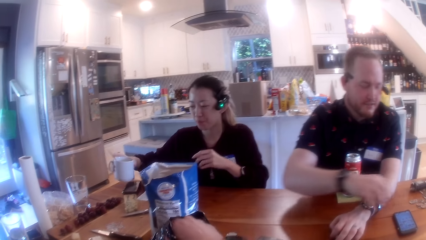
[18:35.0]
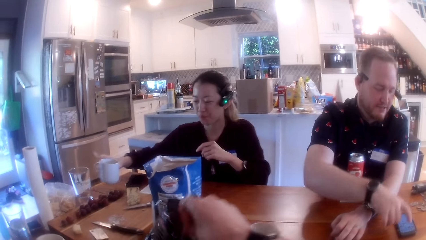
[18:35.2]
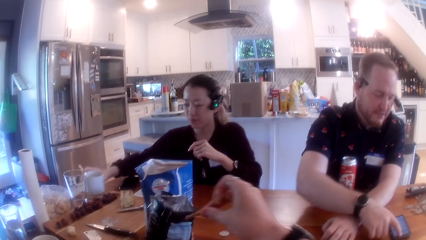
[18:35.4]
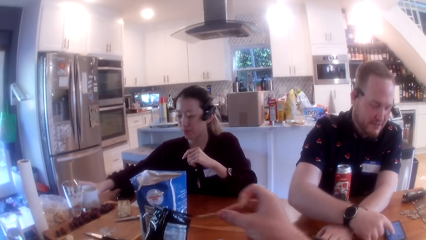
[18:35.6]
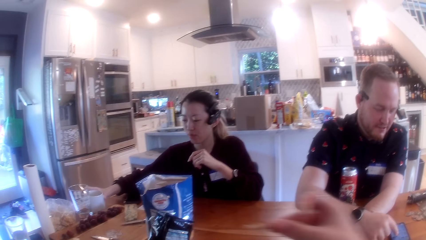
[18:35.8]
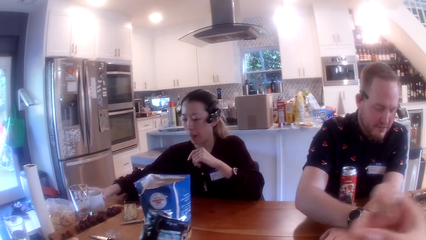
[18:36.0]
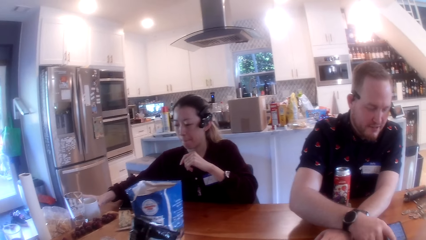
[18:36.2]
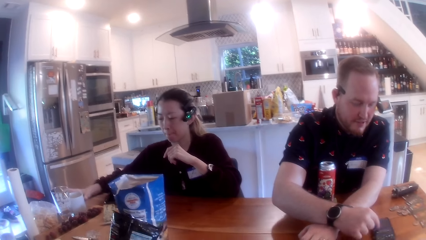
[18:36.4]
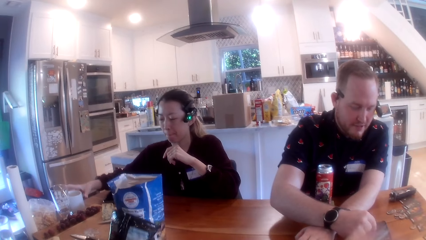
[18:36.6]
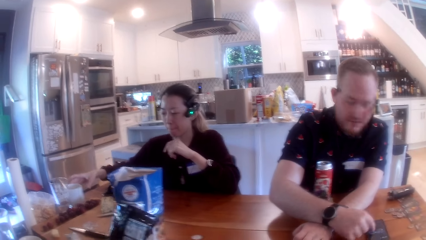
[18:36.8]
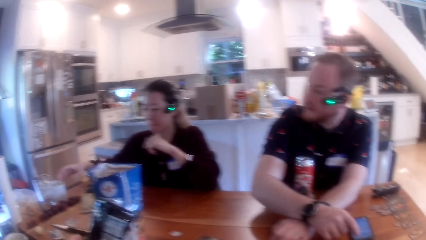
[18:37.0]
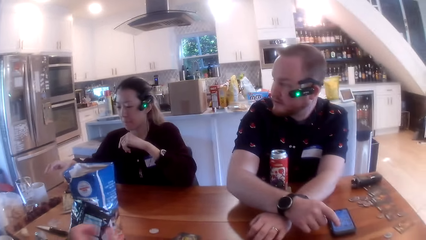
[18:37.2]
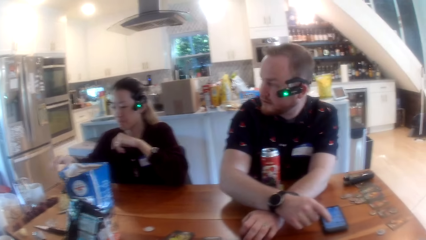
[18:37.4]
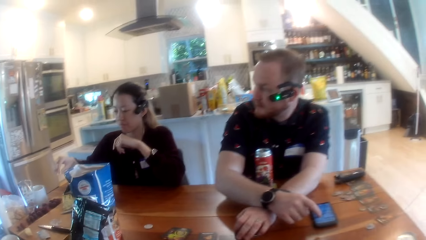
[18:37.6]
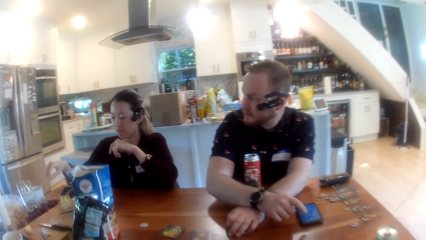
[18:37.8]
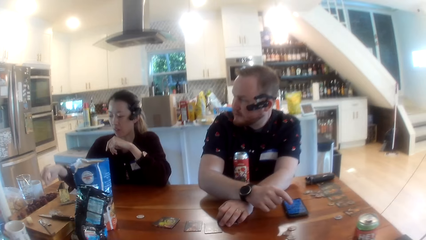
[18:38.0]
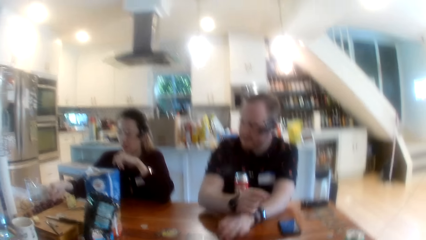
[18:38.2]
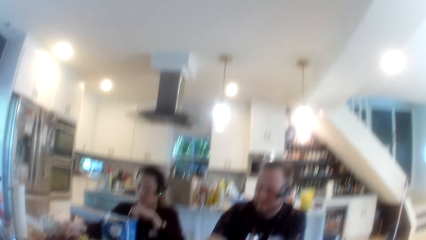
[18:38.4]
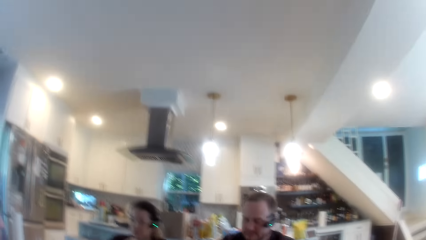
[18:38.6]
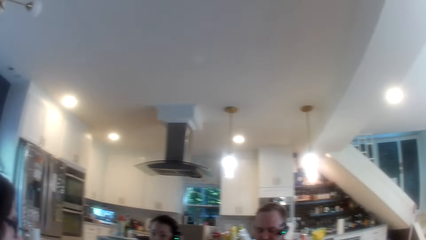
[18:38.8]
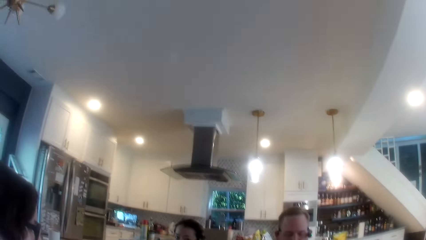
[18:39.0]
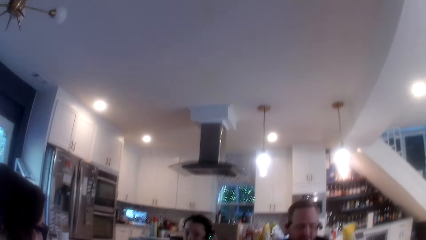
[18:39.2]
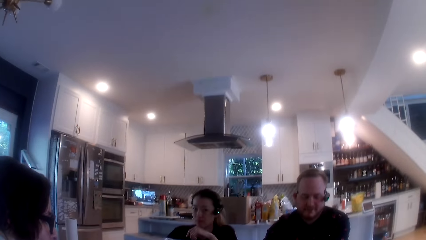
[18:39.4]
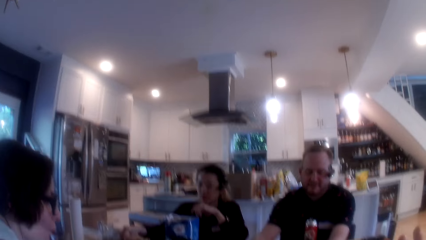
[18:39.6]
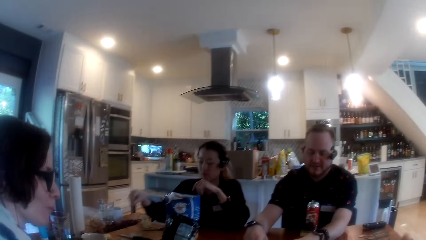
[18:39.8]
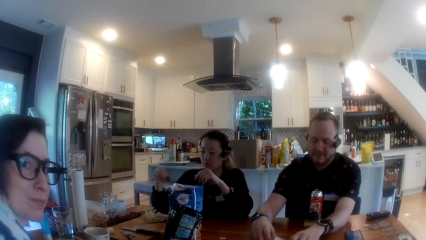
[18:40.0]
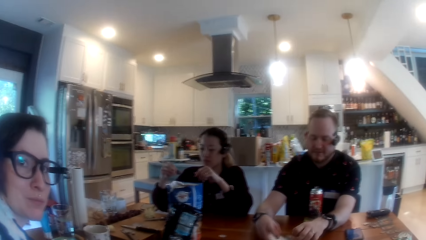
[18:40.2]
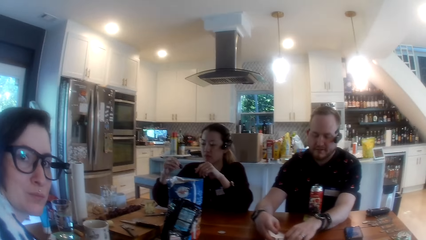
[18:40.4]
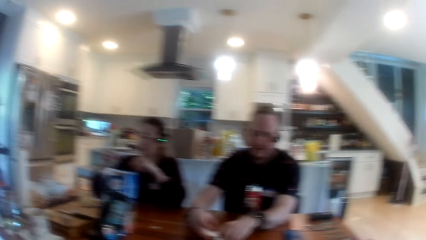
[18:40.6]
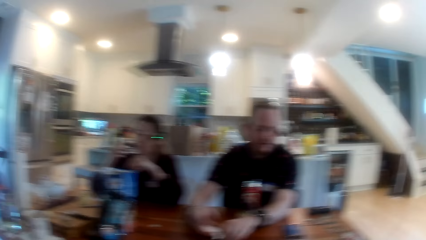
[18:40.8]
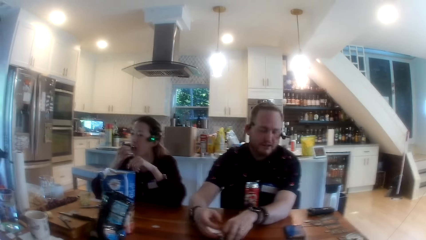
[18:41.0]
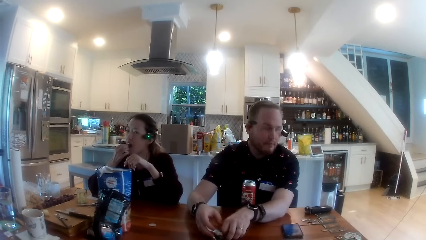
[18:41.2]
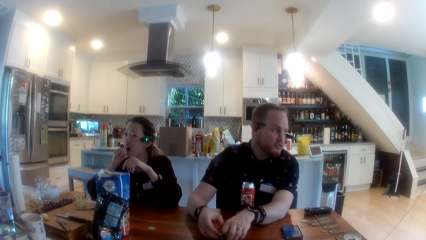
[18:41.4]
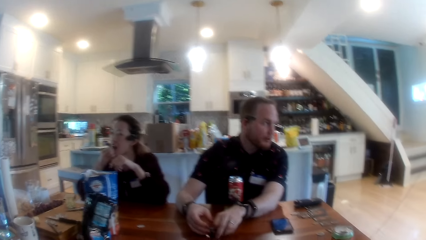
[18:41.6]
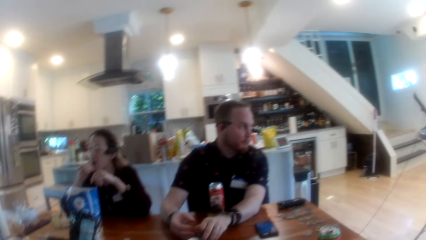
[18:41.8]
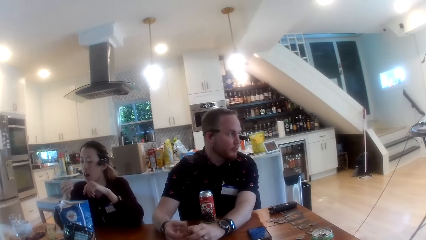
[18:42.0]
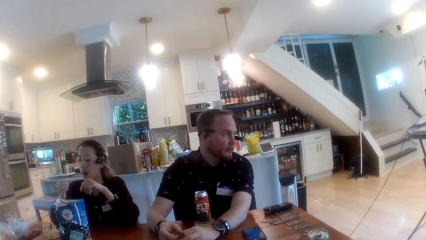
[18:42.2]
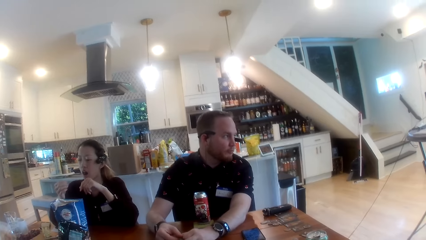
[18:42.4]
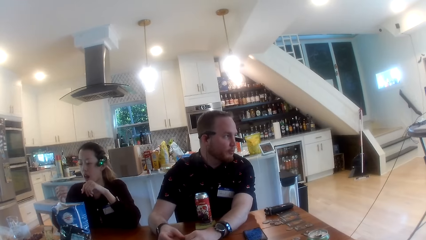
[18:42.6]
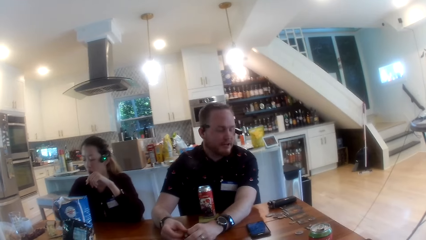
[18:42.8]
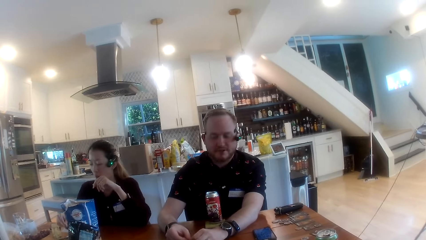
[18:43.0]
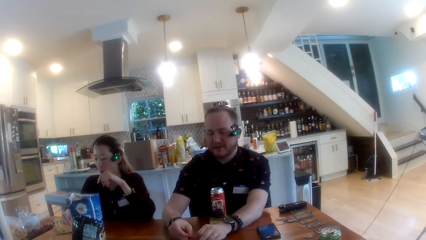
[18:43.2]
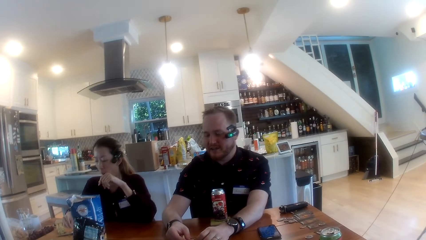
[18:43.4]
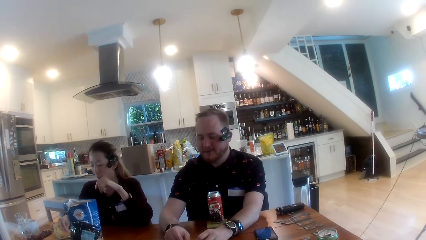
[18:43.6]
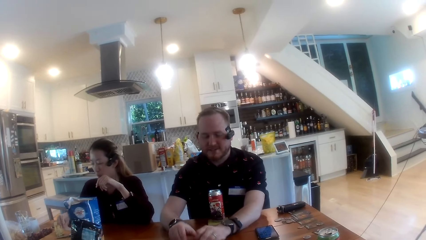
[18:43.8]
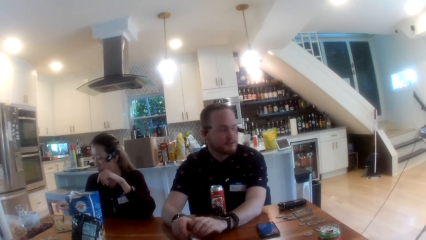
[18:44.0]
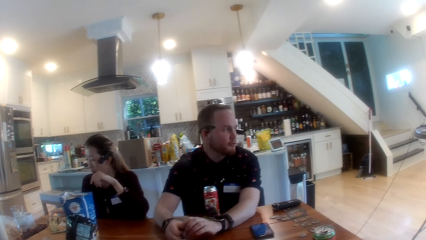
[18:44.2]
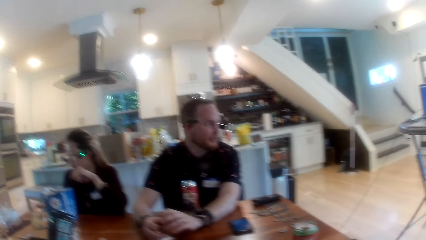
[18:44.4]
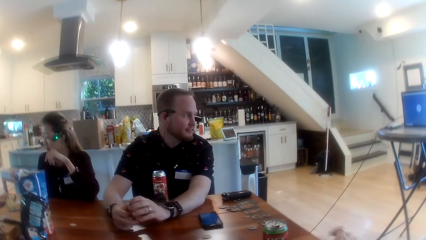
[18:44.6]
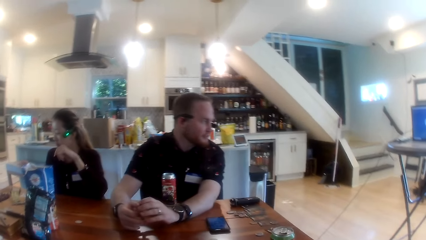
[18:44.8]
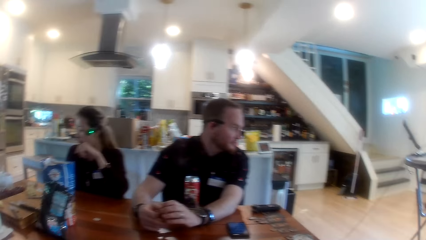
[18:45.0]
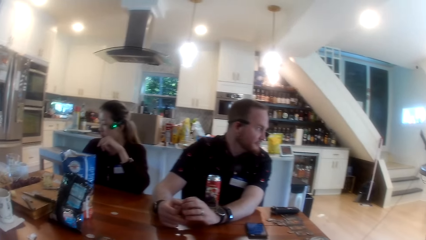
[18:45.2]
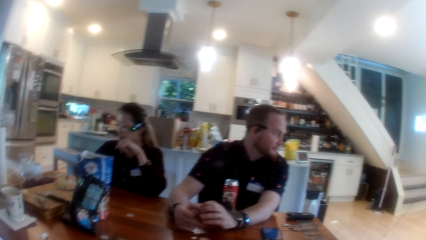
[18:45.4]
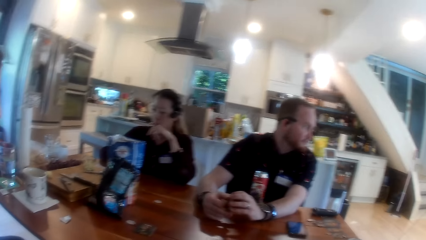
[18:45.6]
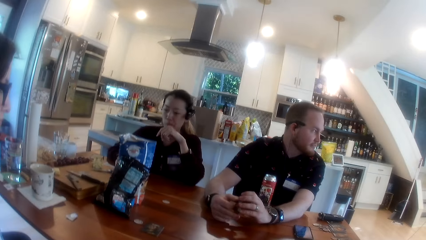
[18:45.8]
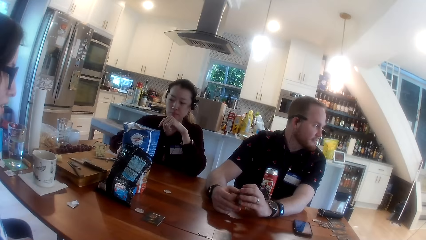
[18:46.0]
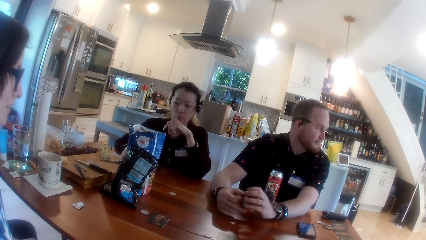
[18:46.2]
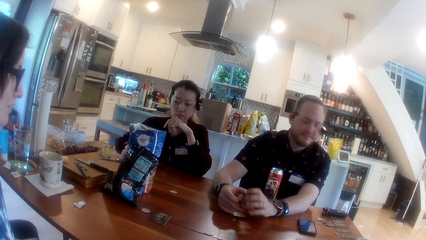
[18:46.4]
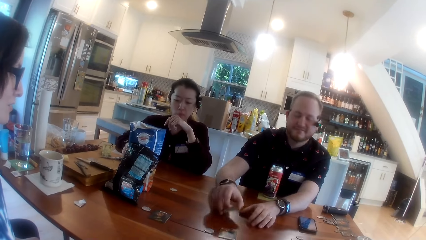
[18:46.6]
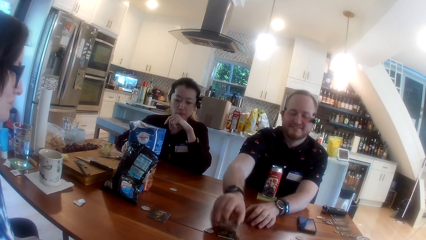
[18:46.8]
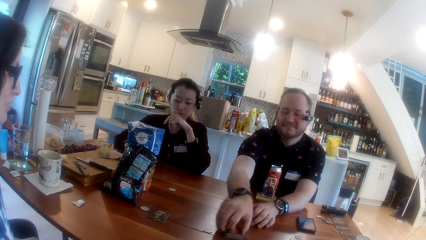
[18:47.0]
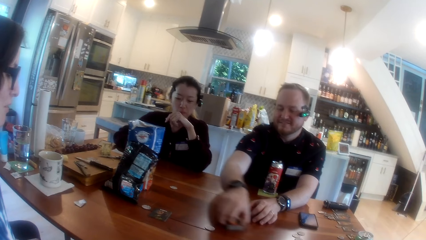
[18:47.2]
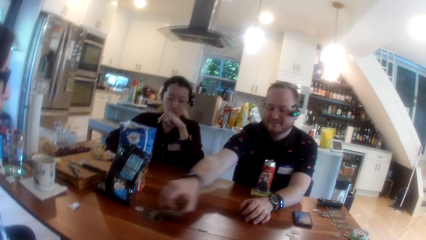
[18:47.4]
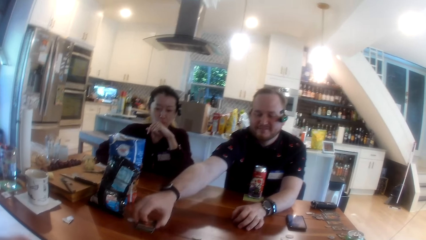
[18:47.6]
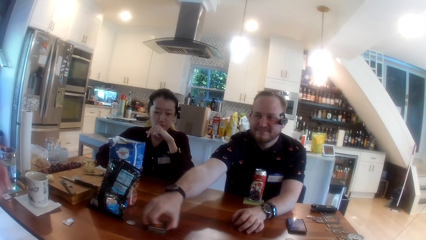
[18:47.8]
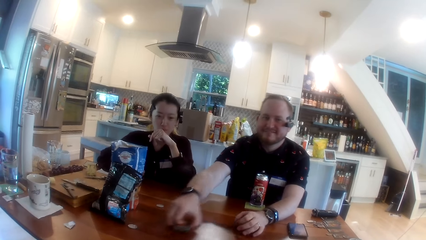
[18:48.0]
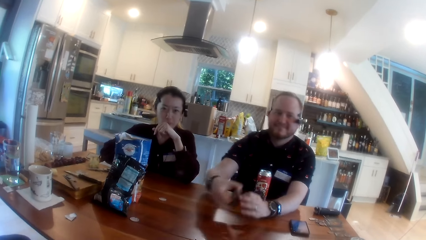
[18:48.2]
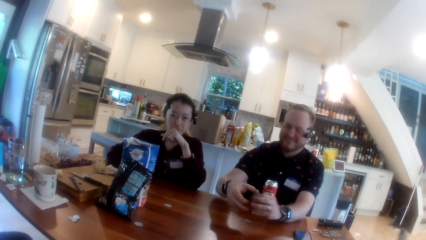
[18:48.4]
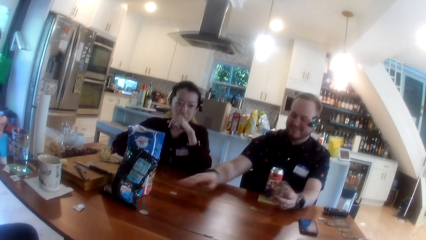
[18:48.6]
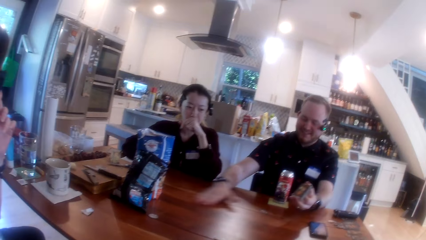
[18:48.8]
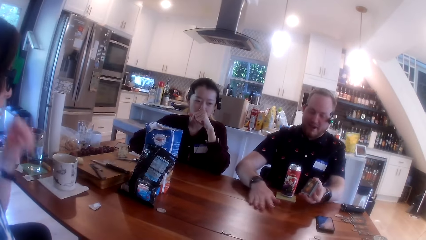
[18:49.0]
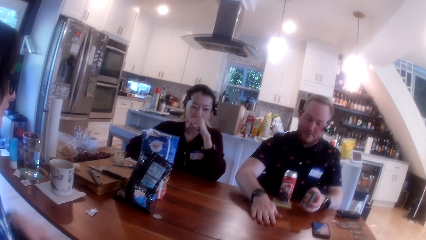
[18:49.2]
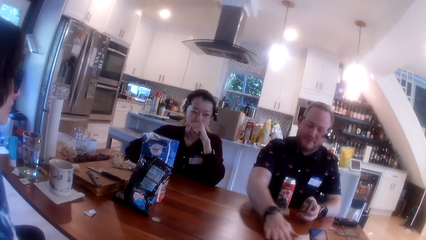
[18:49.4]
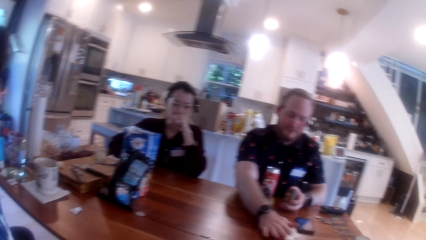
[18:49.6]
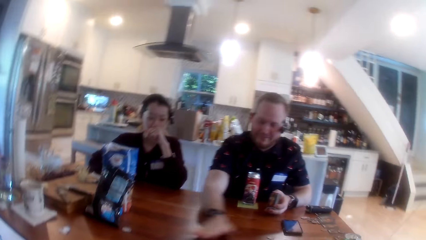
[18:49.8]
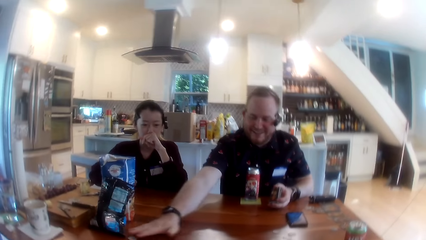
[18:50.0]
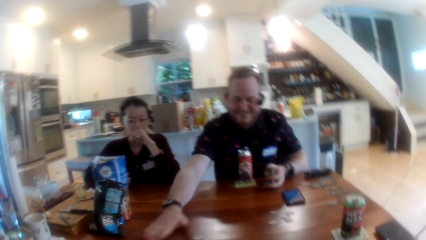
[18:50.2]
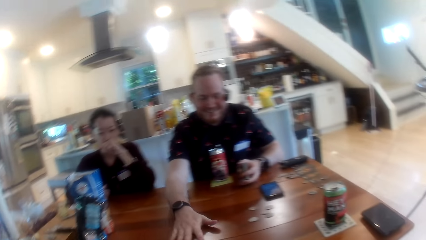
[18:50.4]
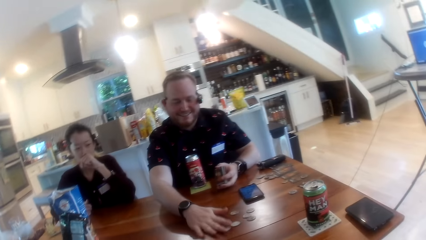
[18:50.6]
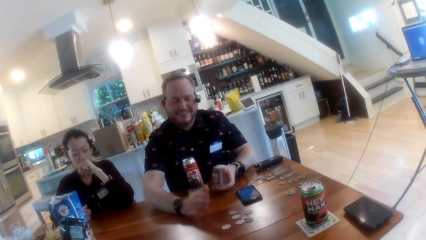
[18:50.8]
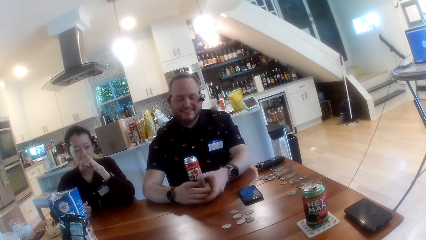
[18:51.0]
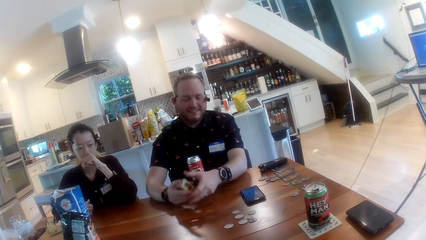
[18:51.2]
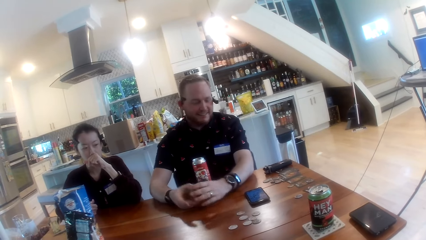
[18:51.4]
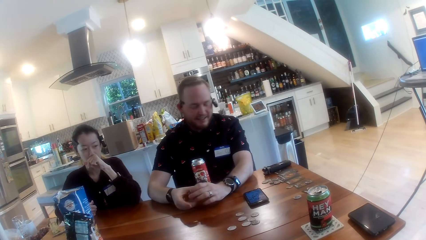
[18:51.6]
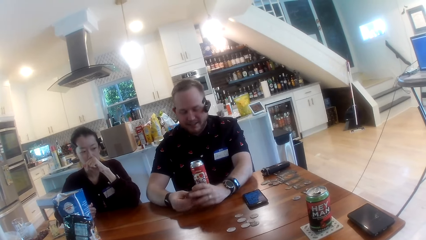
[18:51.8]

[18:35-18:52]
The camera wearer holds the paper. A man operates the phone with his right hand. The camera wearer looks around the room. They talk with the man. The man shuffles the cards with both hands and talks with the camera wearer. The man picks the cards on the table with his right hand, plays the one night werewolf, and adjusts the game pieces on the table with his right hand.
